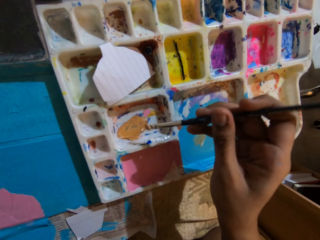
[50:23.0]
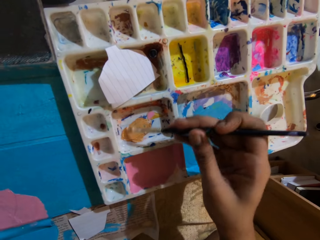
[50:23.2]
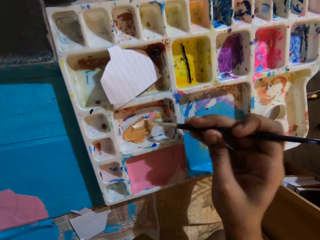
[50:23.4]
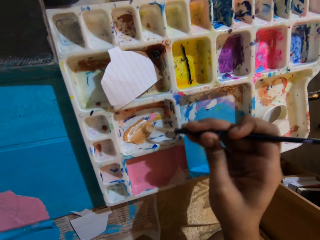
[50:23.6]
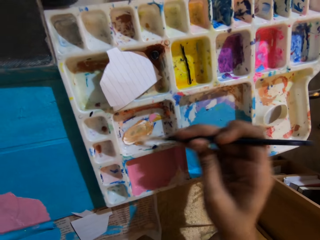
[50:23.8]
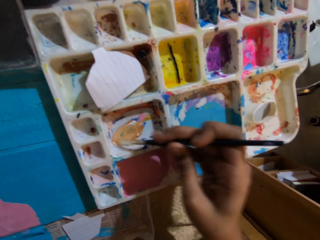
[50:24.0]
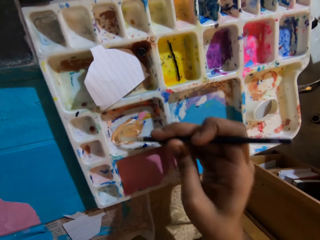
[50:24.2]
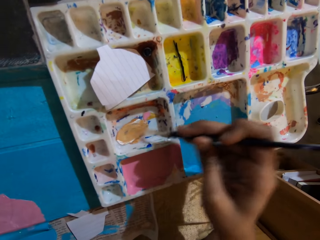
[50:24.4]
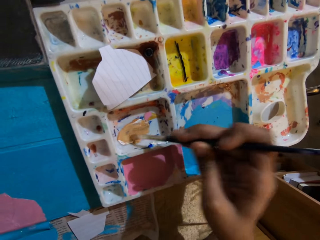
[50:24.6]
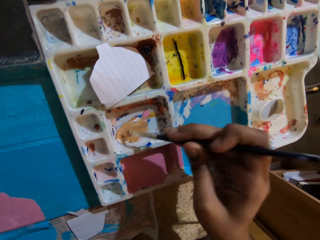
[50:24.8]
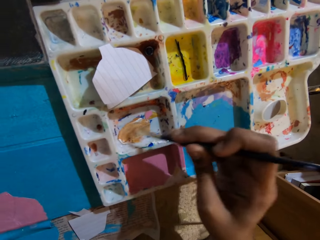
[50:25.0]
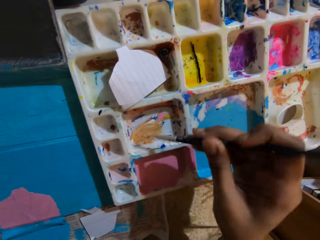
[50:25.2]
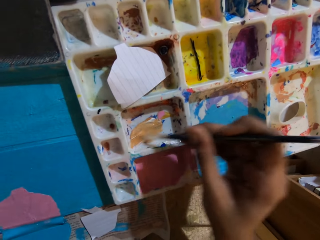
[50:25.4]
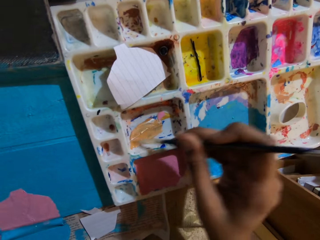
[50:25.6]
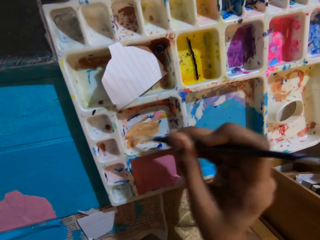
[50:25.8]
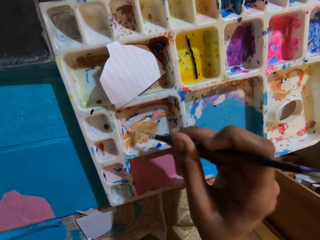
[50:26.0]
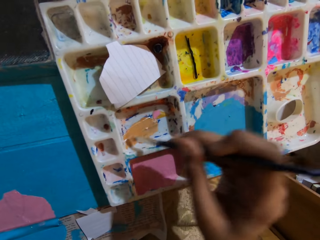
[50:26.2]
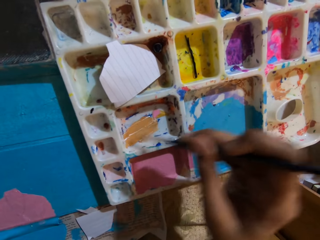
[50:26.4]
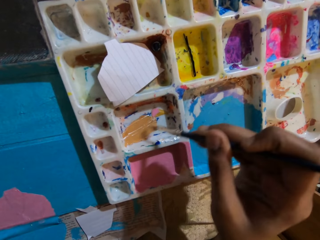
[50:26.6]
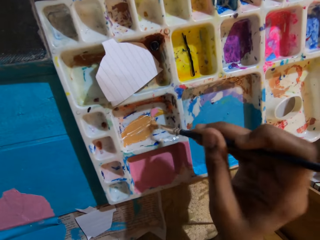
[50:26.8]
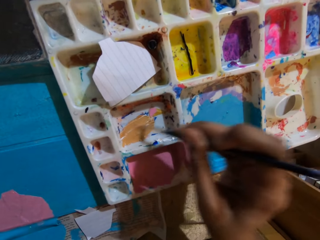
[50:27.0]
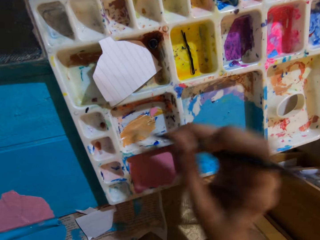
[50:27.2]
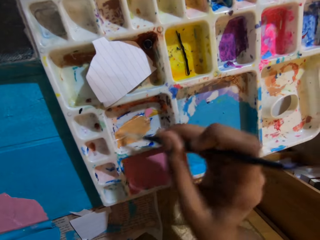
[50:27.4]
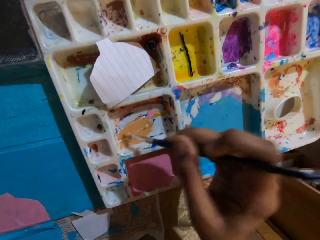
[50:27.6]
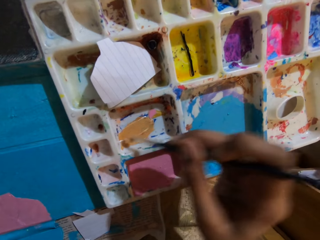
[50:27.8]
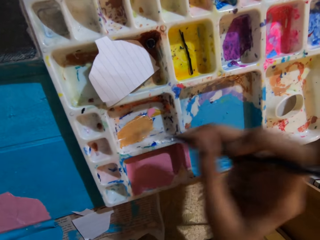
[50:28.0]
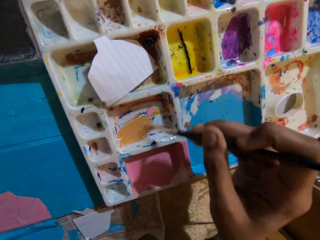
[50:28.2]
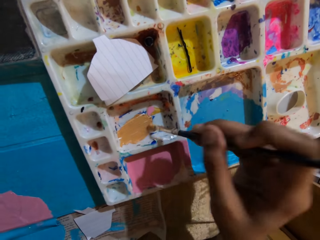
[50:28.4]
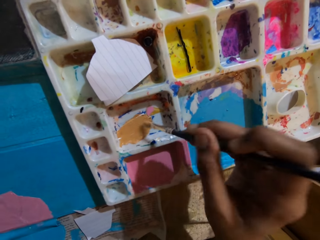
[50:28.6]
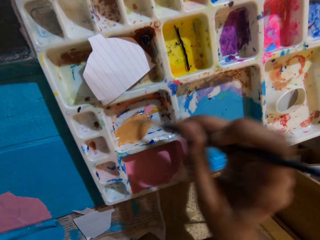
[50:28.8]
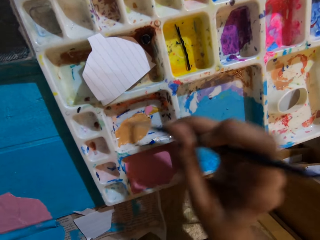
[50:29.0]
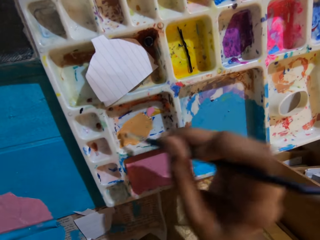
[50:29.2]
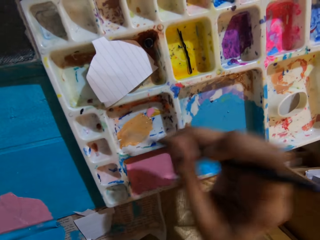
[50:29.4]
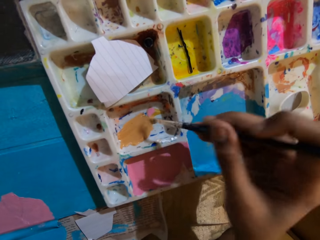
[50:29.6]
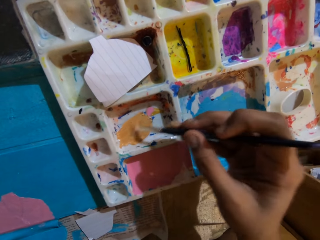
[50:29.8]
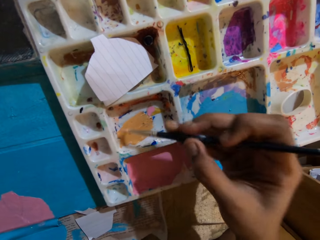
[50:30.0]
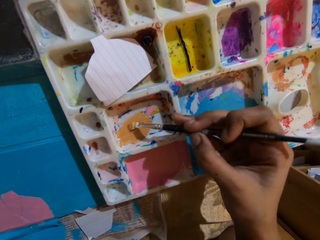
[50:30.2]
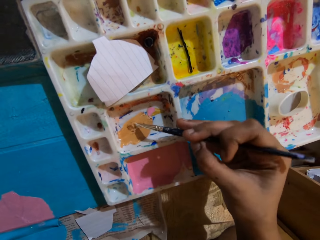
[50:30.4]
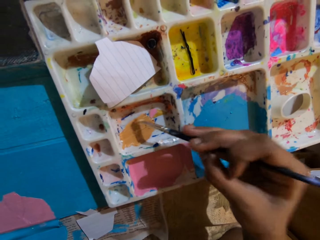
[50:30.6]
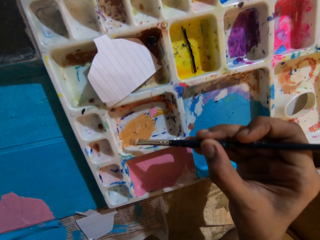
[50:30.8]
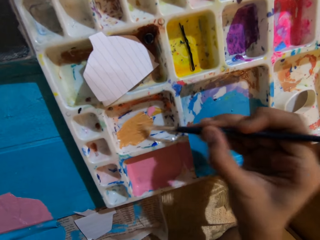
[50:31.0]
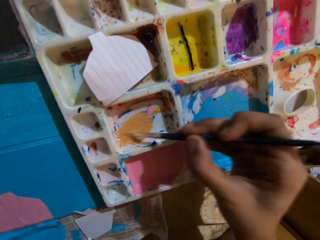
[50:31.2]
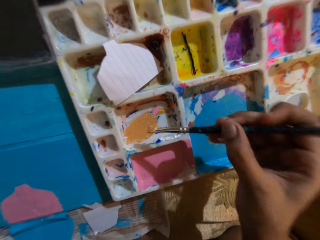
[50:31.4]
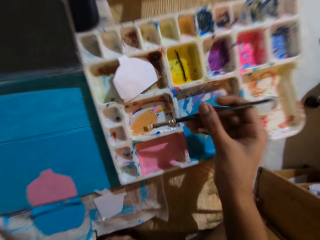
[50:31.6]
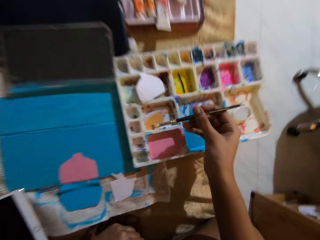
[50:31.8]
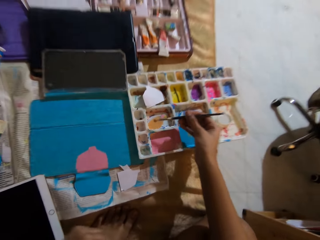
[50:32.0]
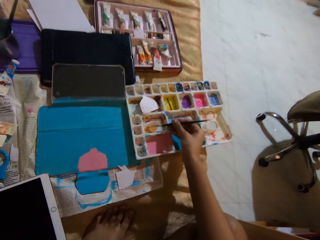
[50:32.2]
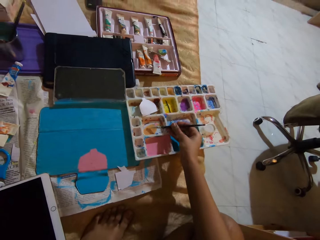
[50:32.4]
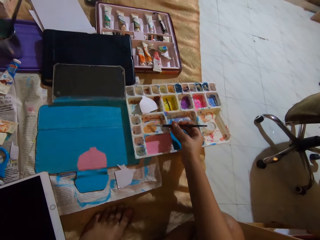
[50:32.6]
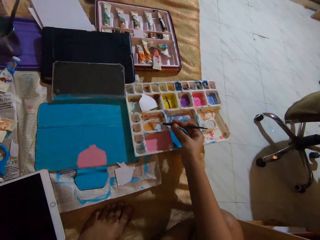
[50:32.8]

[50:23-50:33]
The camera wearer takes the paint from the paint palette with the paintbrush in her right hand. She mixes the paint in the paint palette with the paintbrush in her right hand.

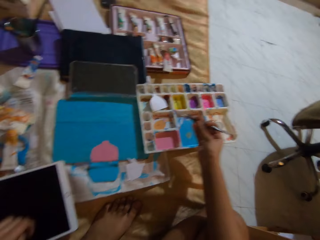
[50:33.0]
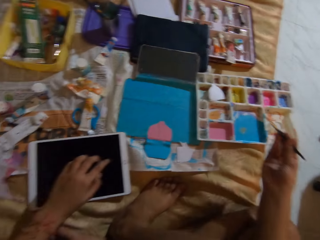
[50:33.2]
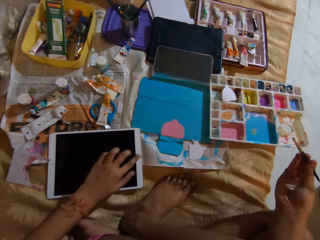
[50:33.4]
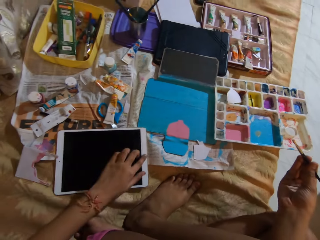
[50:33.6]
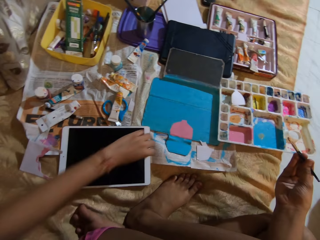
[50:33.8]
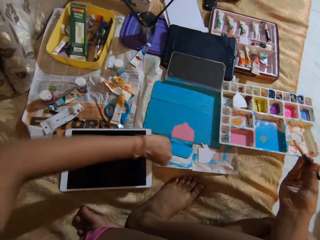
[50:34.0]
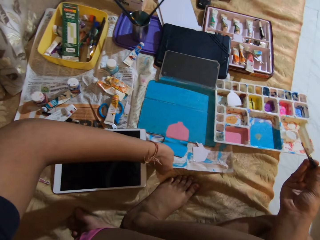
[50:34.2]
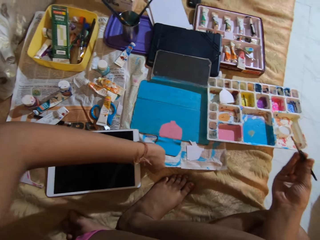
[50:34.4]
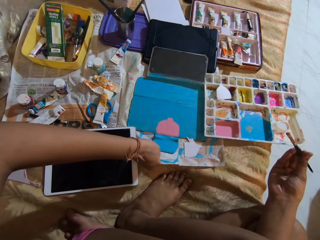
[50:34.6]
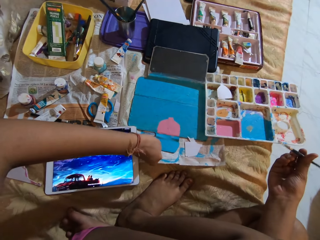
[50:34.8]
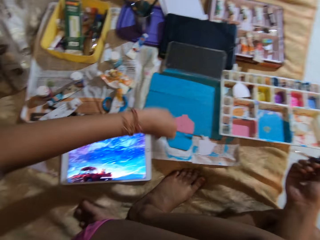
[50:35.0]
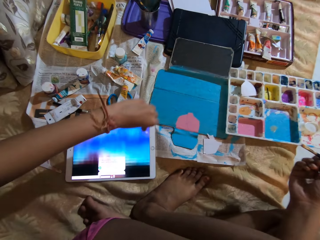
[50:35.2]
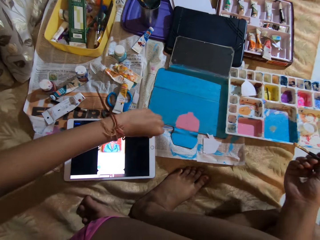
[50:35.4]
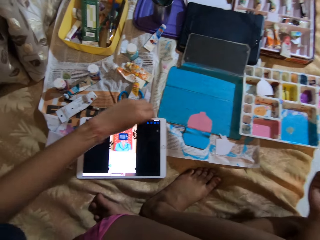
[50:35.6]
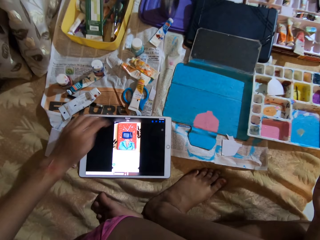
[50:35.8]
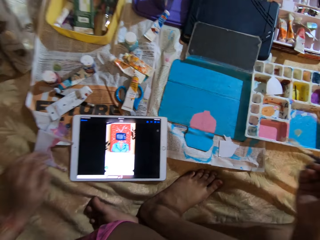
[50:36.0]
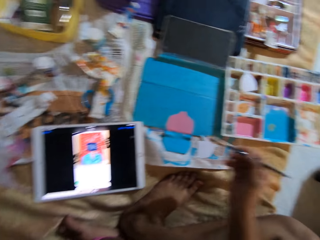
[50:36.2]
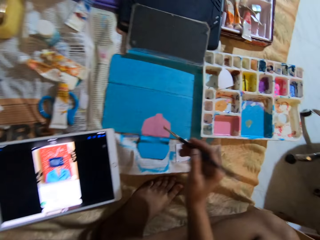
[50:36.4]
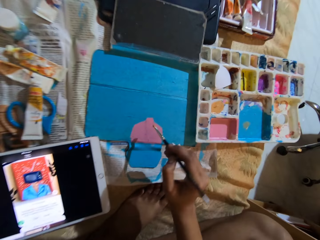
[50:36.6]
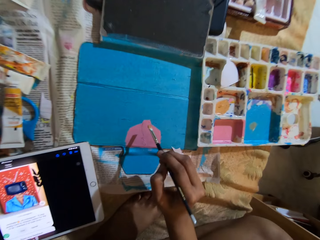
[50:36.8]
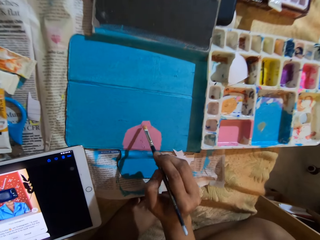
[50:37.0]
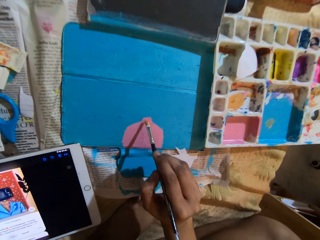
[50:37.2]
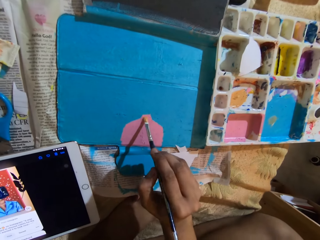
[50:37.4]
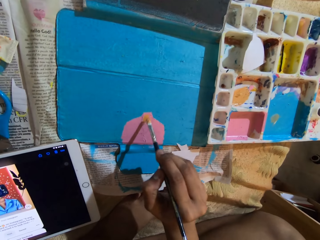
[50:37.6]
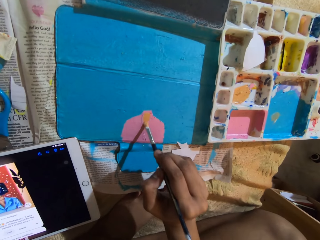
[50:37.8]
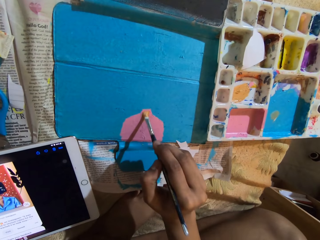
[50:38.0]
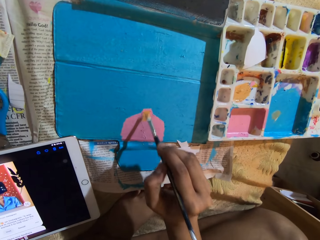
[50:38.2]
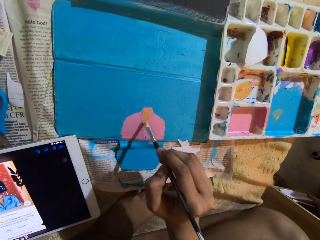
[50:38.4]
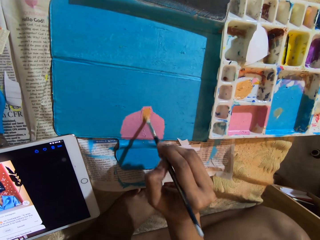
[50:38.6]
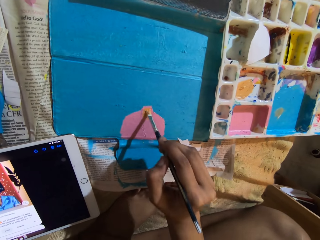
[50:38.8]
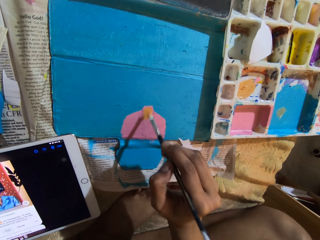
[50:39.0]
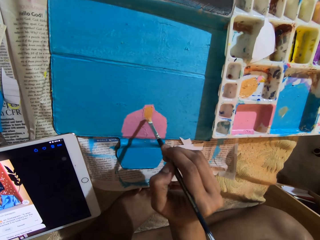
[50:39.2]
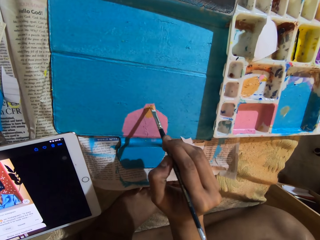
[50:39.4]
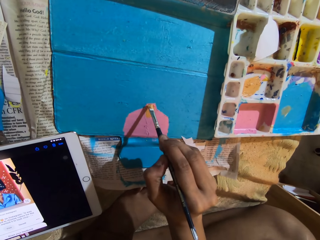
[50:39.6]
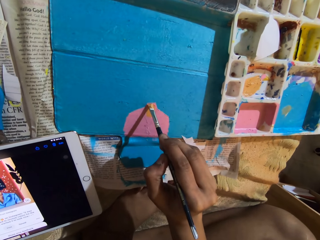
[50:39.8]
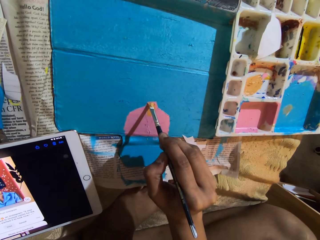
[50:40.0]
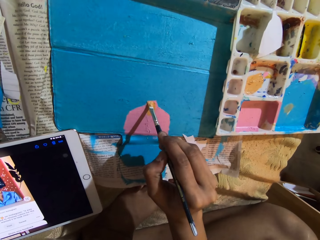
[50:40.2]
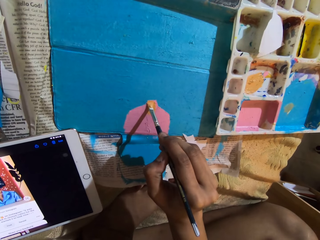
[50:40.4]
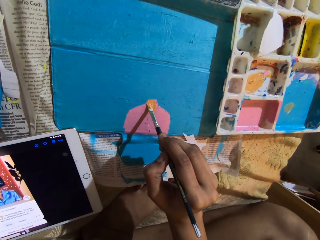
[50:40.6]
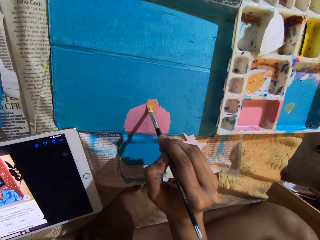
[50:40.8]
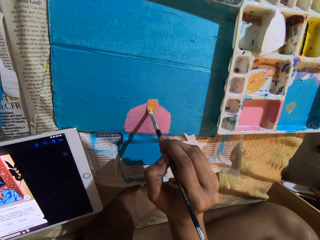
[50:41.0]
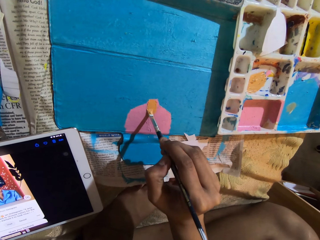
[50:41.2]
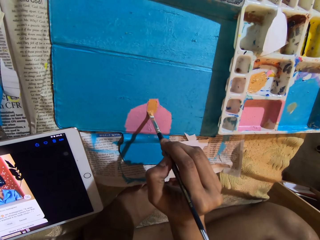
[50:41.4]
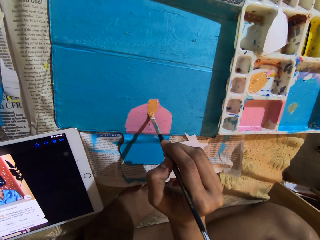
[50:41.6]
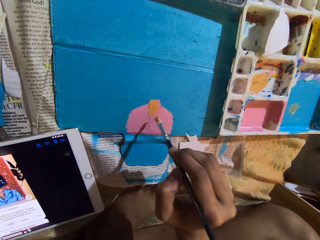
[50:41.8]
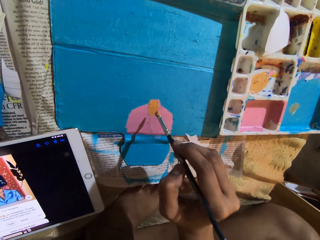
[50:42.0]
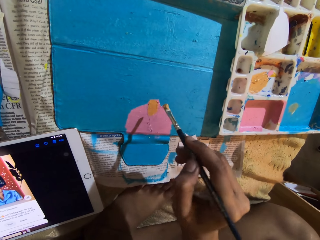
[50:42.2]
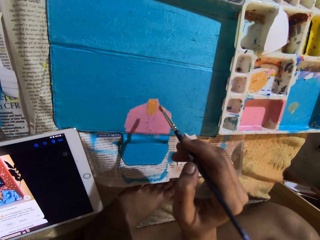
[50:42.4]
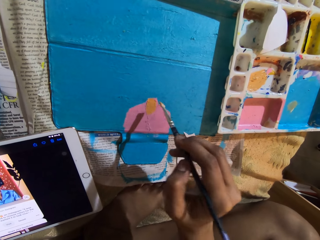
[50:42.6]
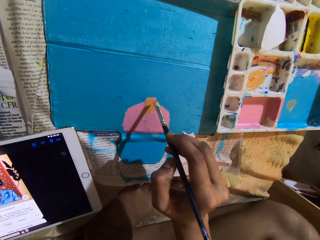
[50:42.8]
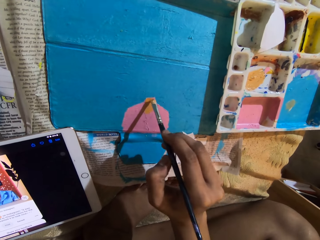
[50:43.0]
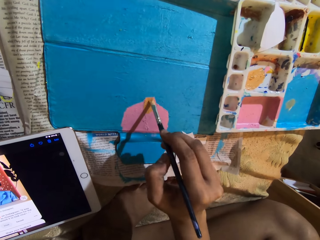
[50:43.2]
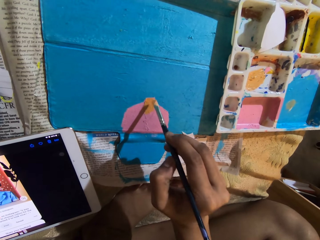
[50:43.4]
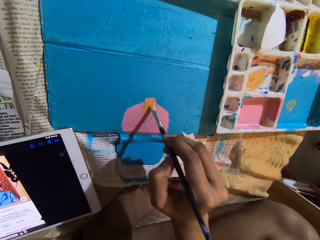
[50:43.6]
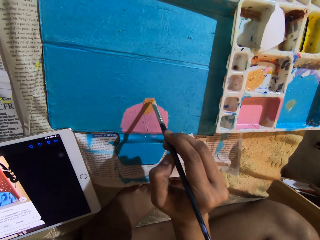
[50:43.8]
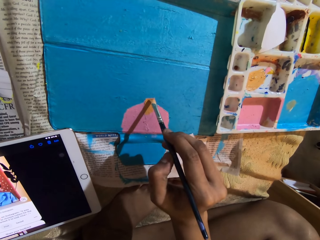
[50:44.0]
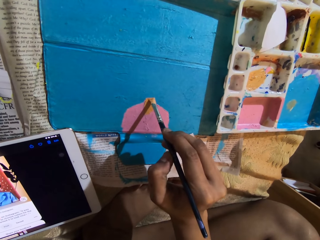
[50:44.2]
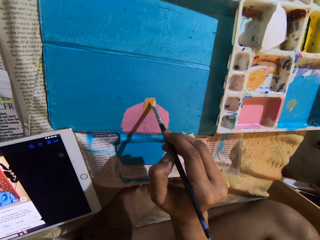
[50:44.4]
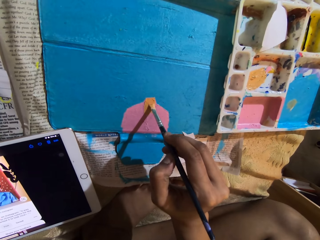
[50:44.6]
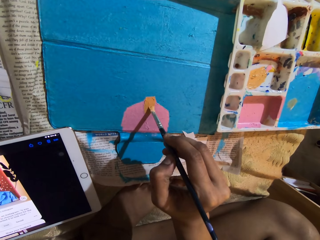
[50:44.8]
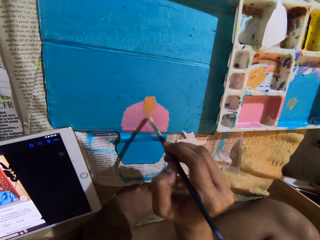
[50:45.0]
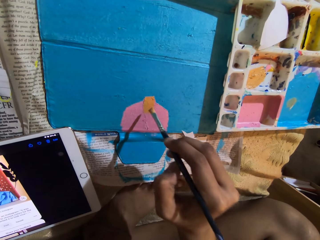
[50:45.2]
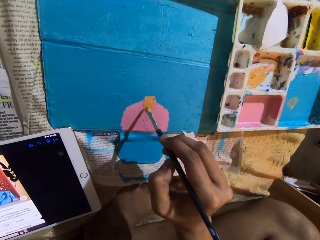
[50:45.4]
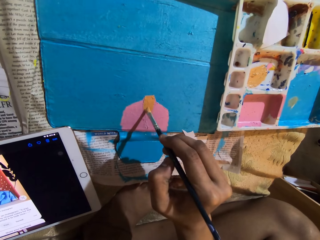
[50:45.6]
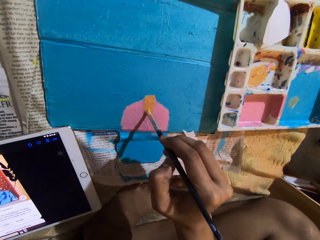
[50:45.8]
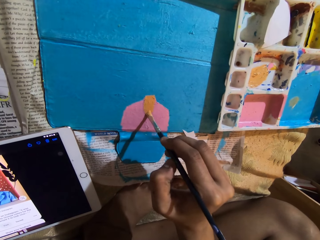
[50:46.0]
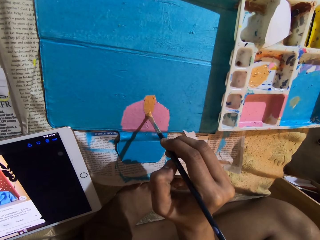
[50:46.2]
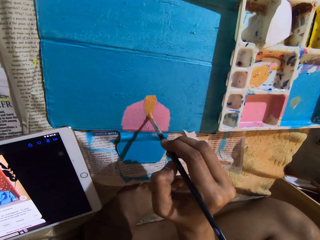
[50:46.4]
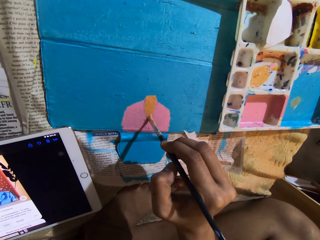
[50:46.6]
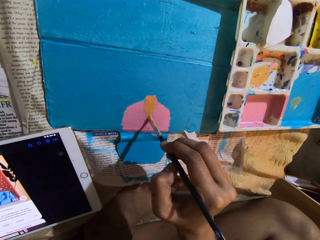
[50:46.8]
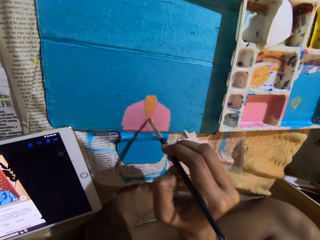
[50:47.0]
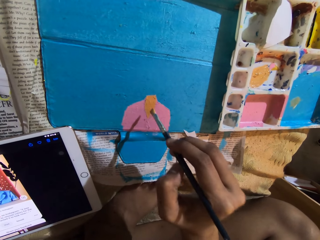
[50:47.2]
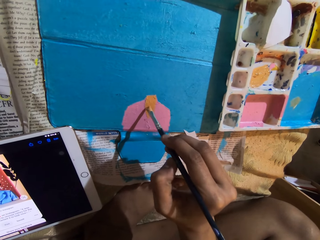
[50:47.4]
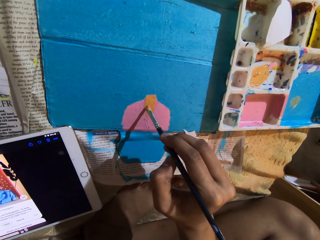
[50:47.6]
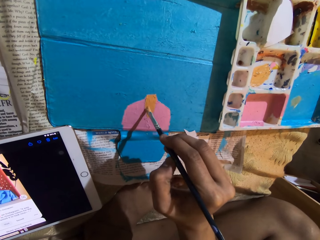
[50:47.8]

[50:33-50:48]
The camera wearer operates a tablet on the bed with her left hand. She paints on a tablet cover with the paintbrush in her right hand.
